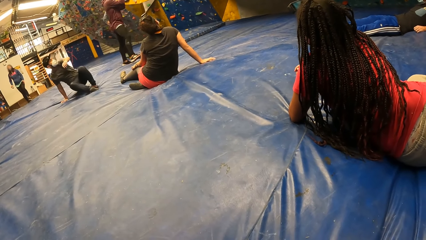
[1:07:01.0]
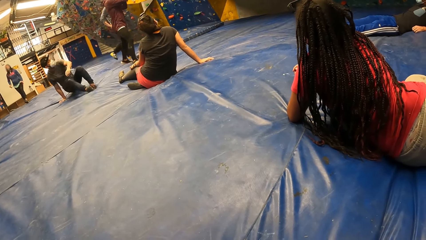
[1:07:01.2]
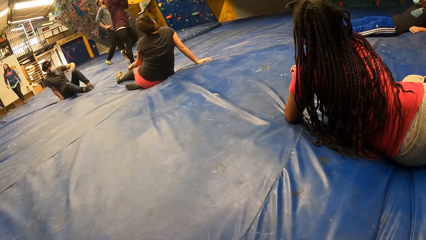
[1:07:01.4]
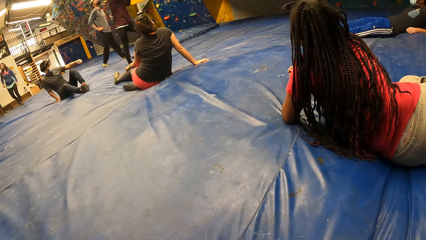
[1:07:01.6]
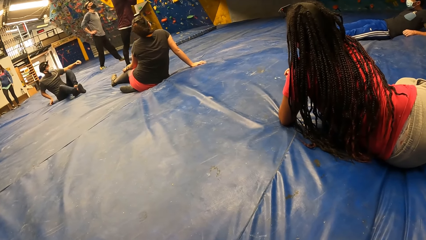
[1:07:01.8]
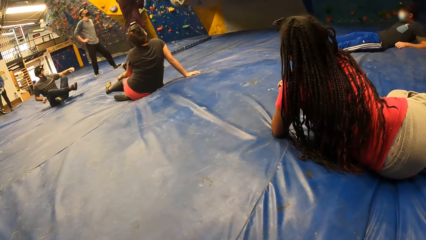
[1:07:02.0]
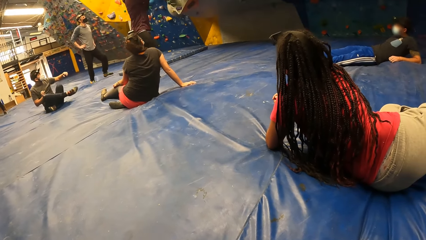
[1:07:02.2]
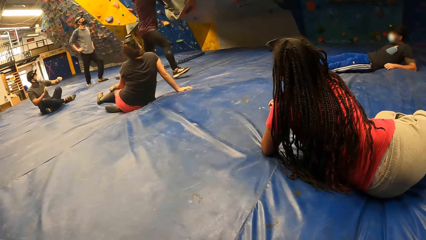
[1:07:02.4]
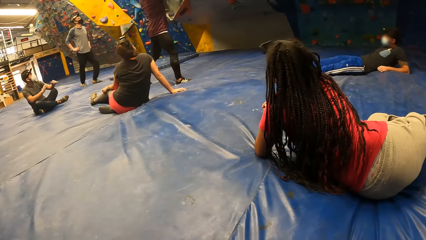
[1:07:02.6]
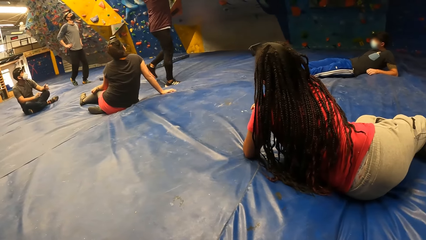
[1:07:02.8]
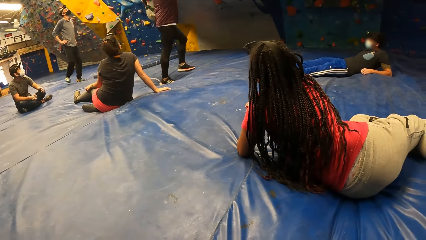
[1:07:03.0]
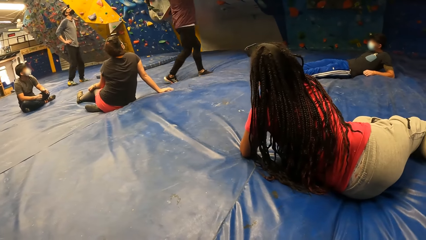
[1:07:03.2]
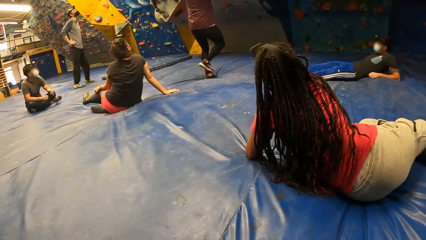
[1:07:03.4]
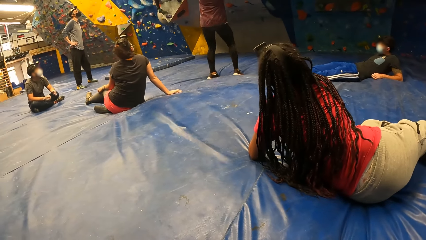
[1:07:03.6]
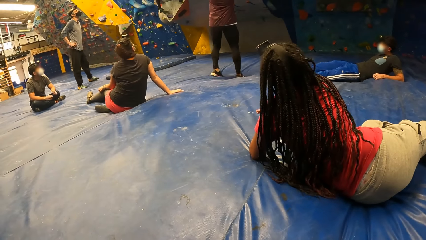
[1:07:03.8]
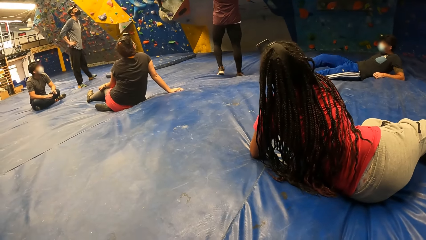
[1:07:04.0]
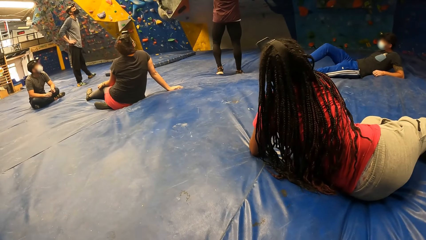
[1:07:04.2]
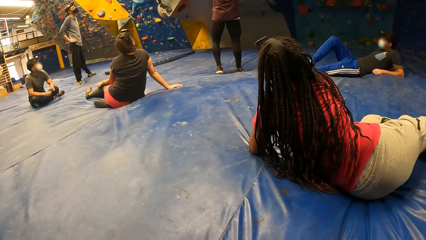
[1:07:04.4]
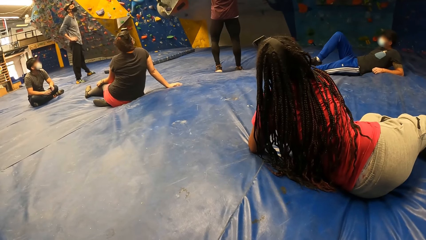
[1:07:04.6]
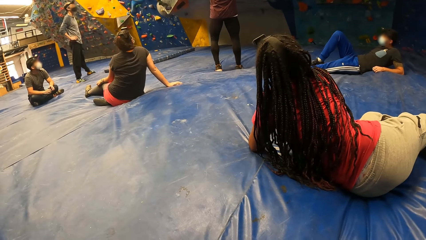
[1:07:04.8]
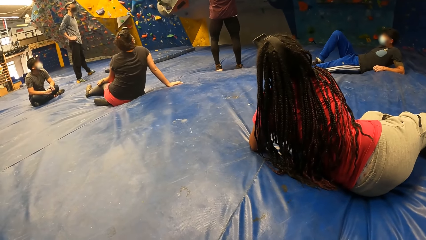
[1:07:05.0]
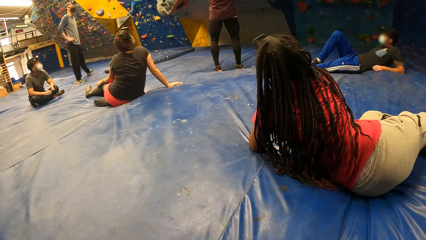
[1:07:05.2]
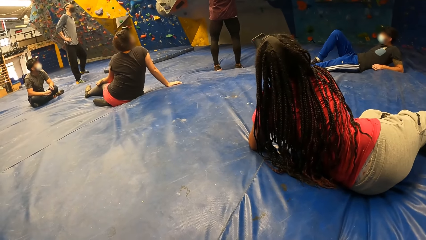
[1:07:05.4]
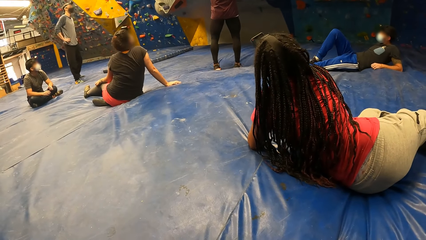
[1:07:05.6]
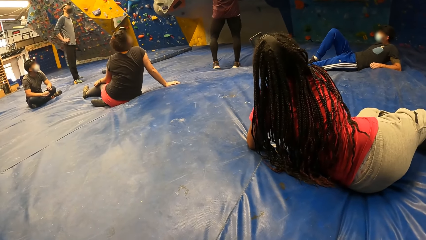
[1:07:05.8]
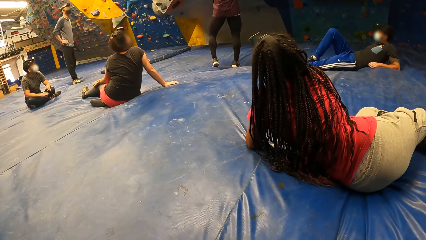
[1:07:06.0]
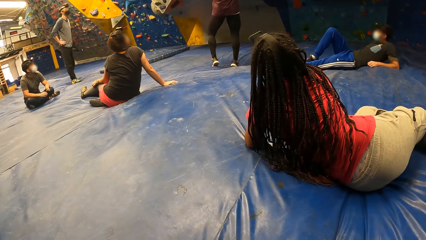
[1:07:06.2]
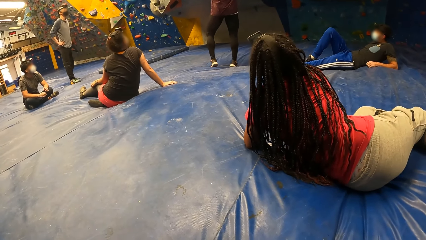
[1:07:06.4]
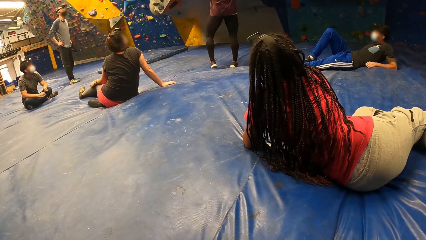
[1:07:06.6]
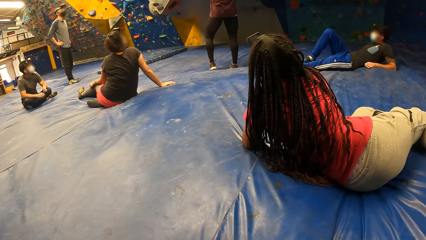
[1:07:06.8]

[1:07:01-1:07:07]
The camera wearer watches the people.

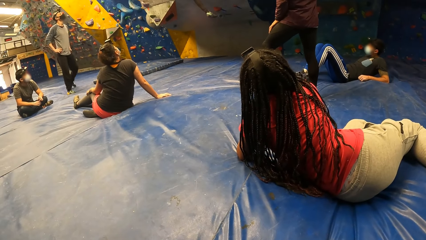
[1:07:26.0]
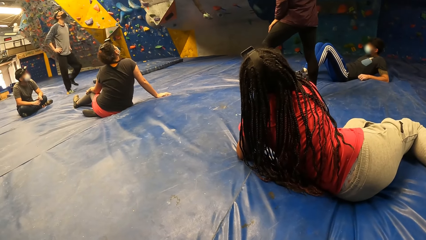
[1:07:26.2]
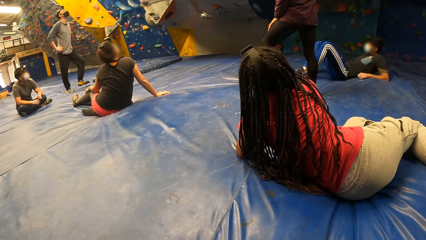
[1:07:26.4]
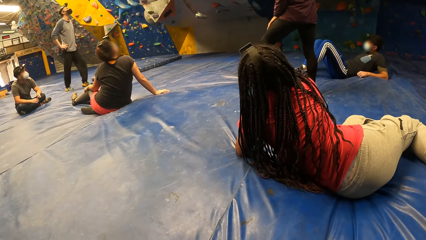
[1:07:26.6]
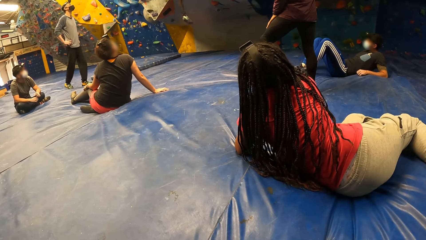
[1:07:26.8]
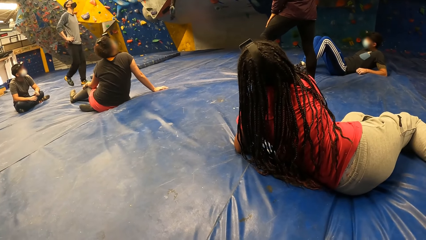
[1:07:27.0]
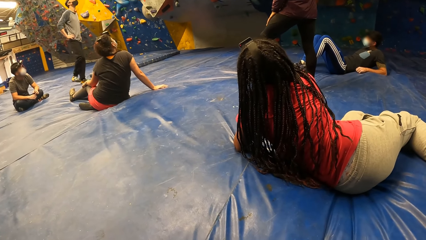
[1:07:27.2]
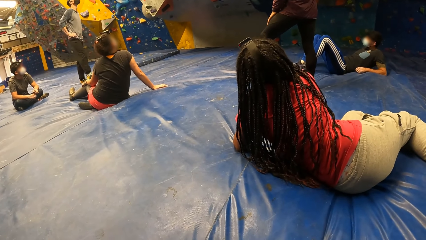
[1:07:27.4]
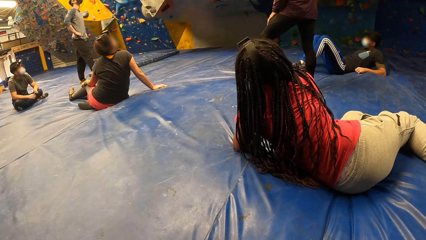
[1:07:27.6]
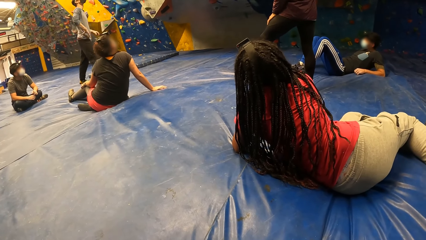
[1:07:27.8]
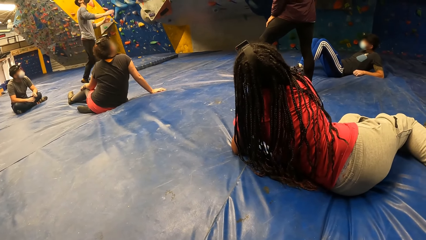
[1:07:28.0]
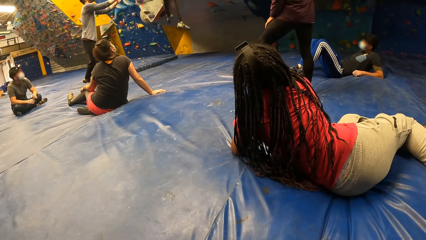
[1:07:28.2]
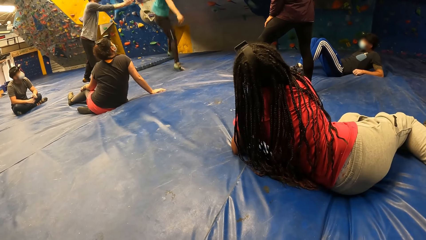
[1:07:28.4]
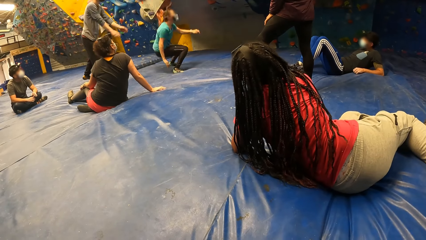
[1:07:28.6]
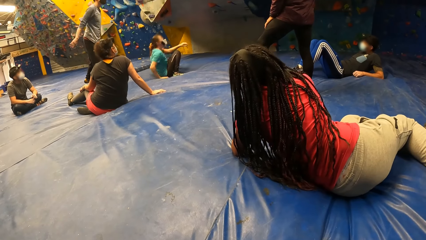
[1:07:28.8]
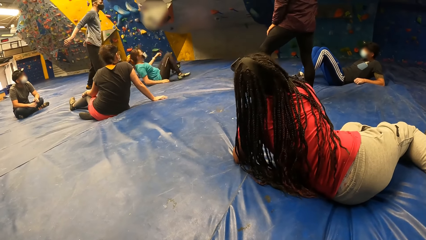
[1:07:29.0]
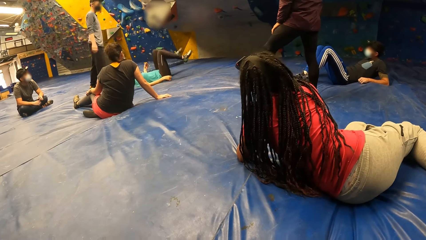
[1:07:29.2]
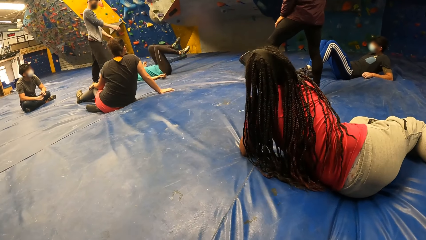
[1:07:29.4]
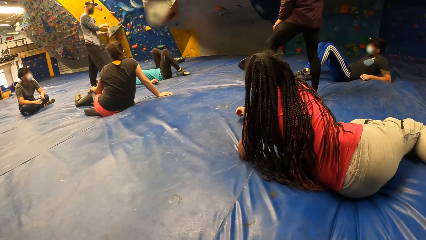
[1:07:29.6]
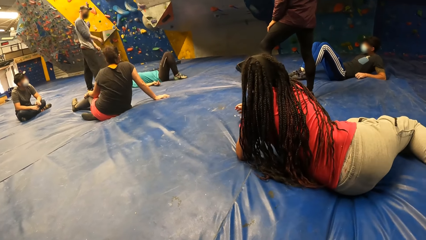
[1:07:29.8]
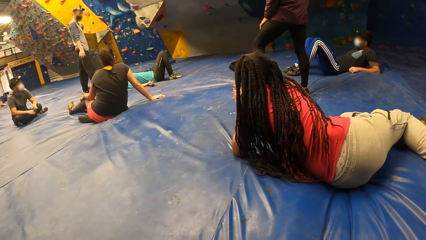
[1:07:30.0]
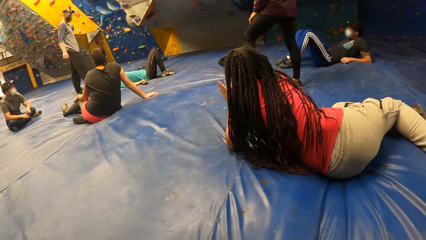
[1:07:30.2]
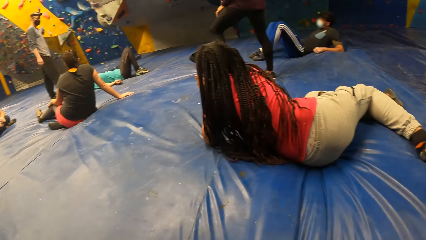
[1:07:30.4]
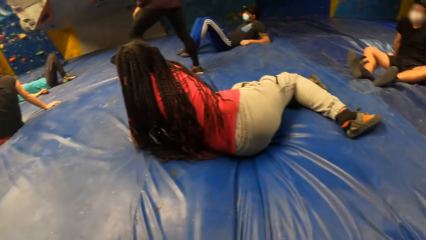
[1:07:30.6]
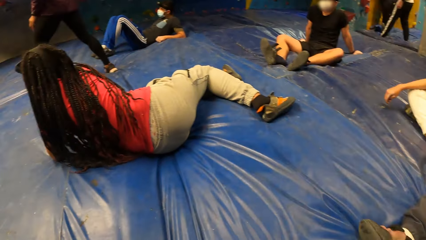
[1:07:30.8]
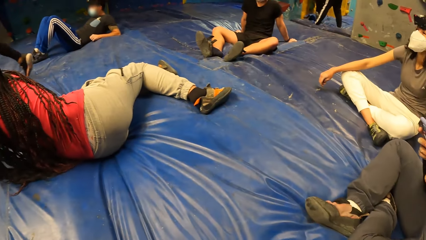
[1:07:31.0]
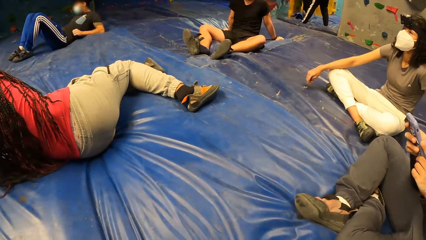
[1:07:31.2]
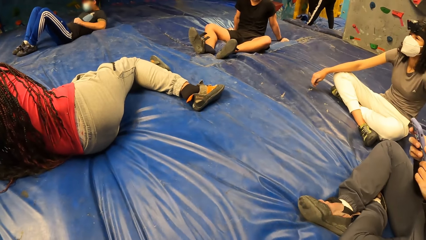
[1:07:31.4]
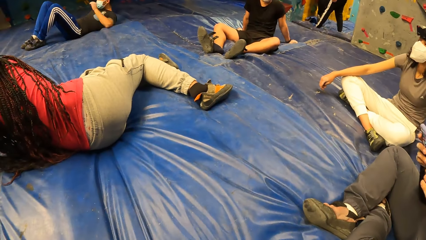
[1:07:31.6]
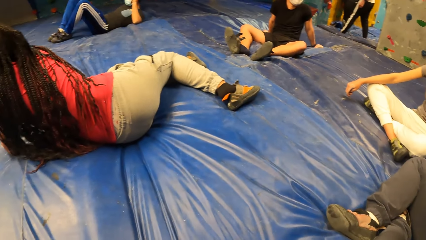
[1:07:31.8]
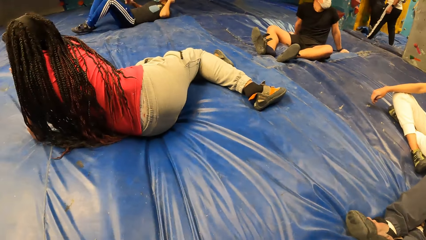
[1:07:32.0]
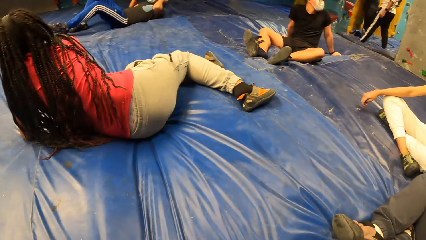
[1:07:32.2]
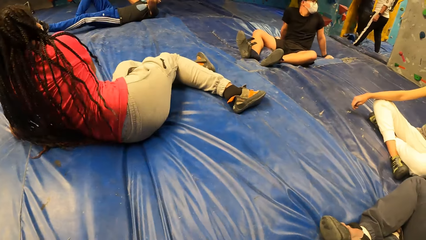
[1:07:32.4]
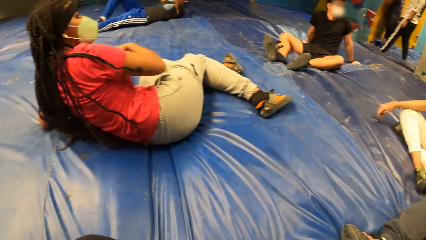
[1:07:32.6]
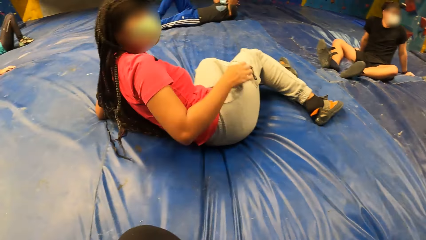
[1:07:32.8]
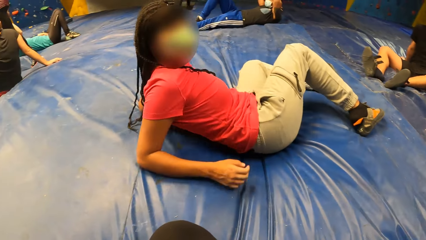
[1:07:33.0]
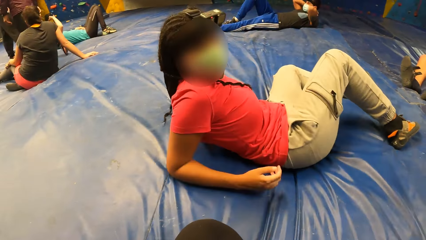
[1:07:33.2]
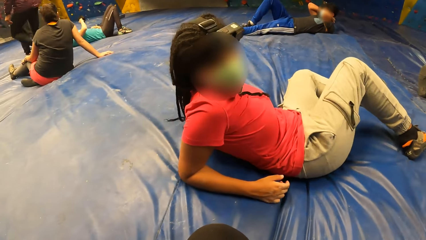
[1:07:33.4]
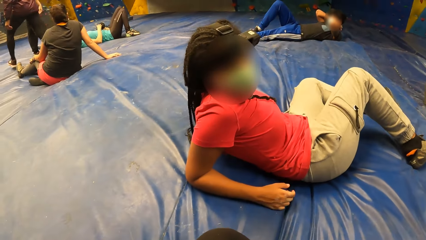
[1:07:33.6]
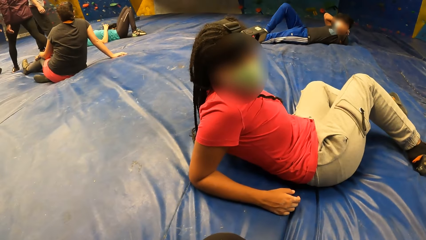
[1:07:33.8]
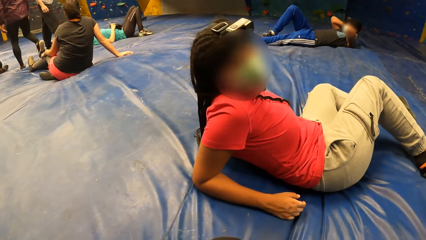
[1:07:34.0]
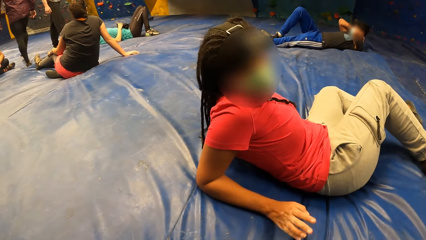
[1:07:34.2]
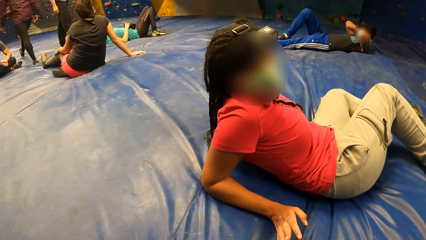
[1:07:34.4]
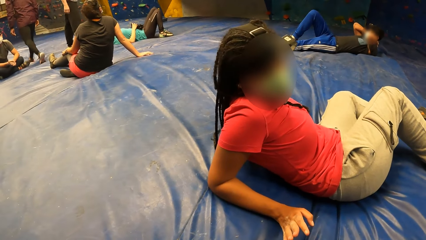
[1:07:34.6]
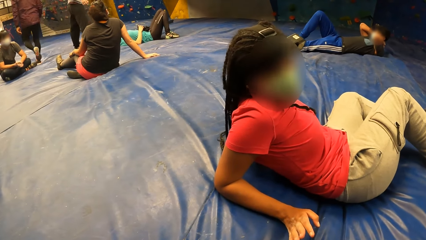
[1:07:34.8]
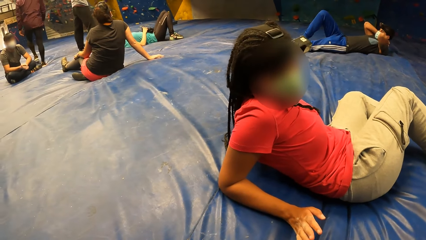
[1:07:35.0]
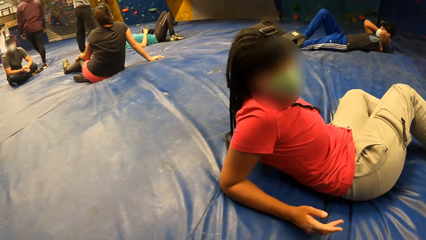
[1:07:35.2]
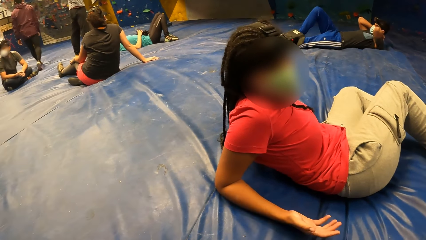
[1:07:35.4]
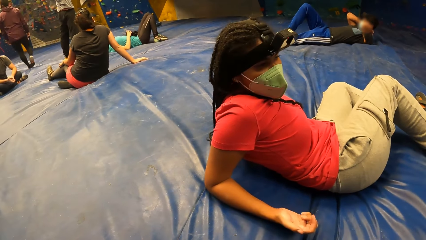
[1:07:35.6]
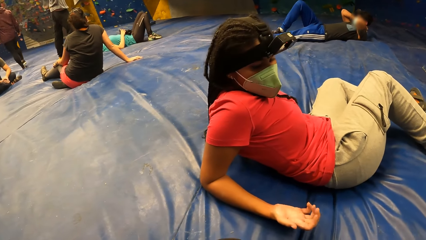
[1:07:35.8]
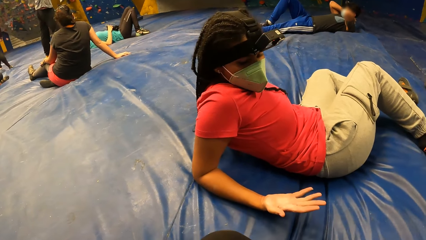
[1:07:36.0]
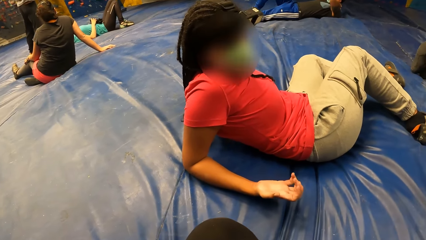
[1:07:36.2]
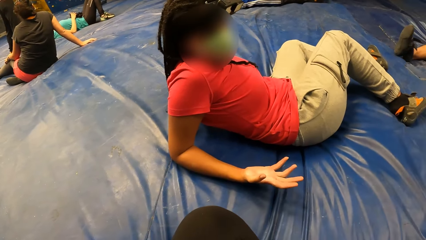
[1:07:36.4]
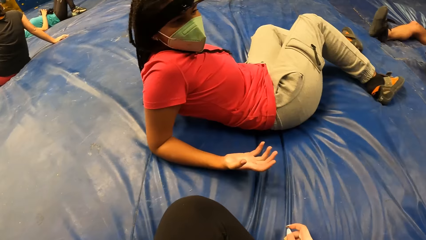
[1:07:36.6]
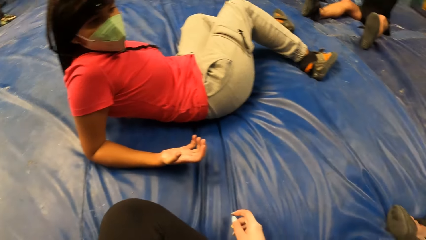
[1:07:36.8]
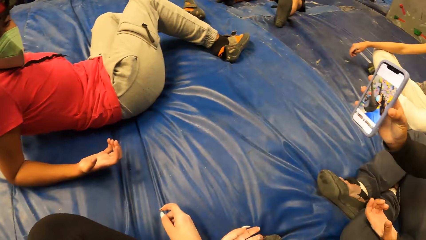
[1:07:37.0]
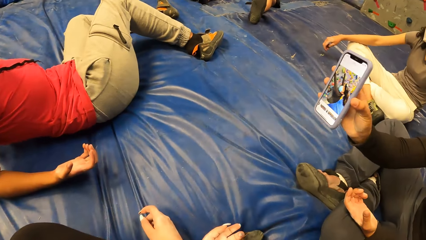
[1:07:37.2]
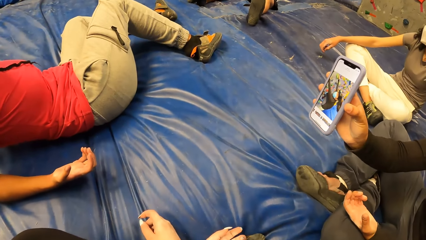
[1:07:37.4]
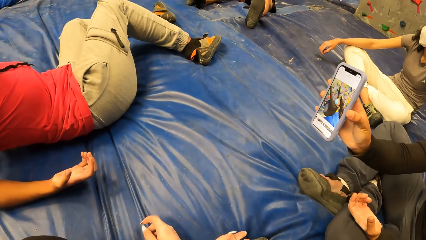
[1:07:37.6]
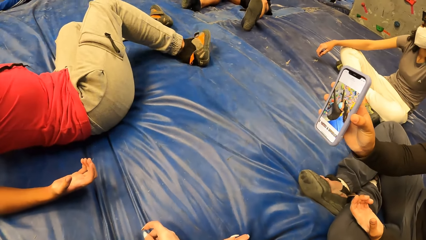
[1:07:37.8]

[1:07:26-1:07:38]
A woman jumps down from the climbing wall onto the foam landing. Another woman claps with both hands. The camera wearer moves around the room. Another woman stretches out the phone in her right hand.
